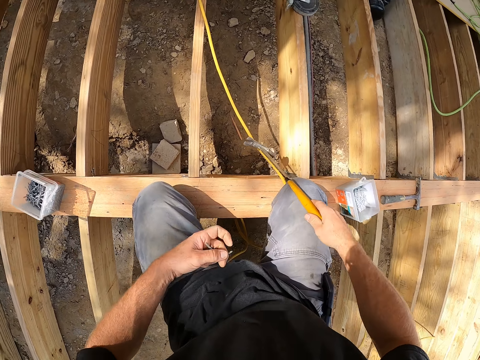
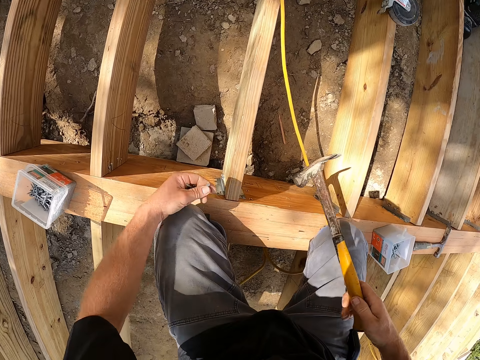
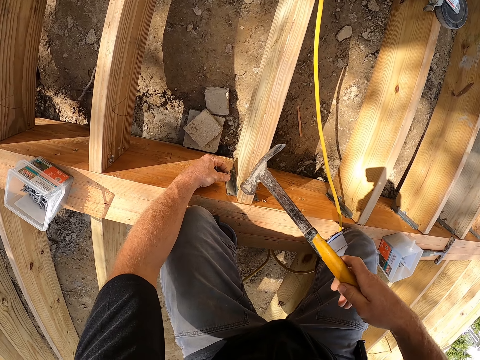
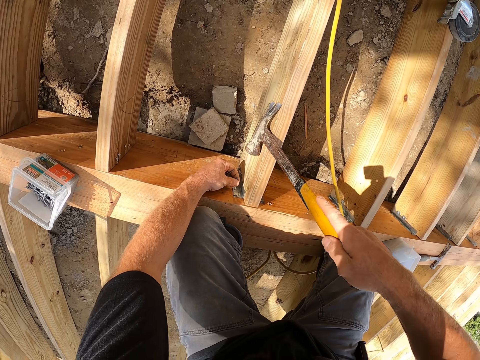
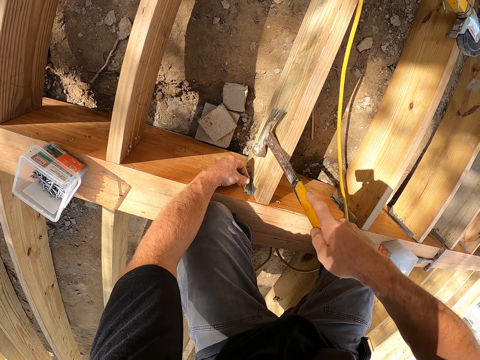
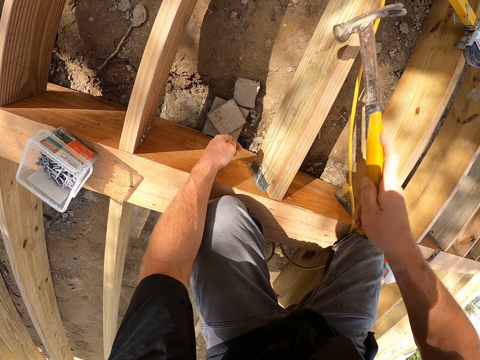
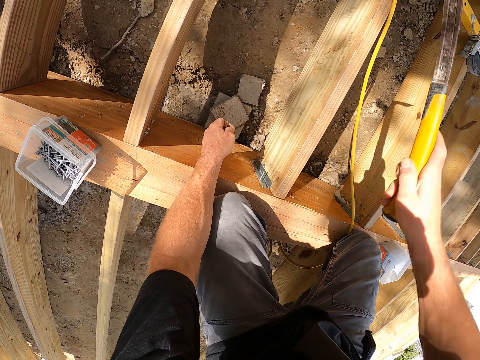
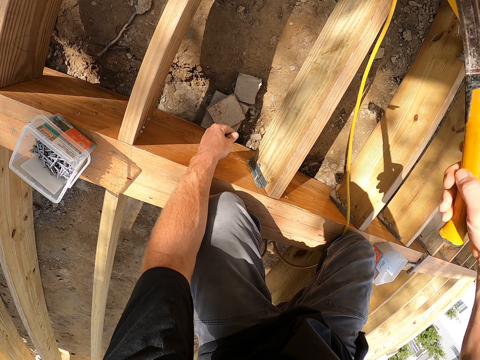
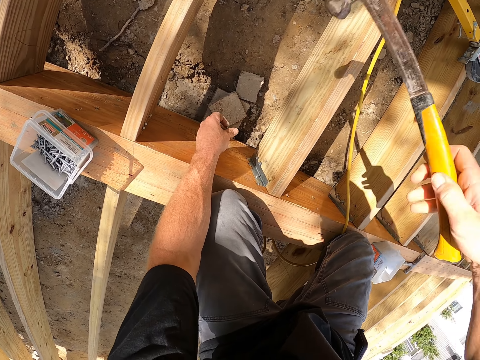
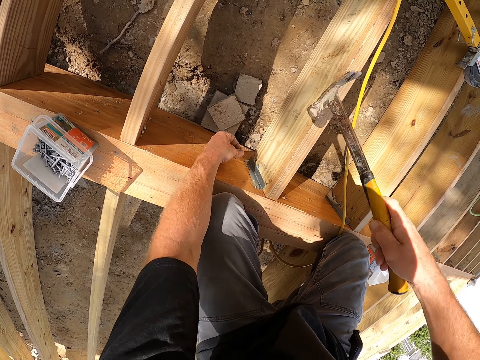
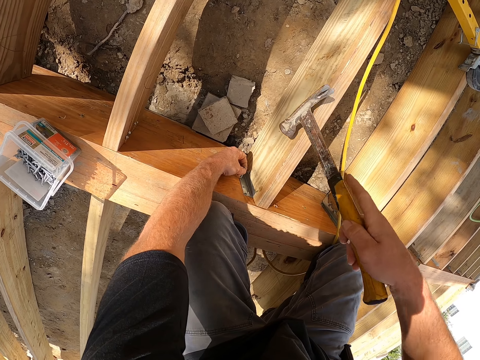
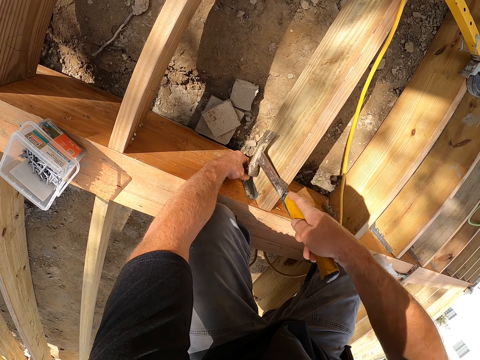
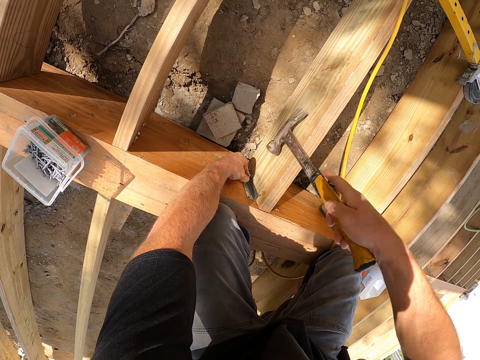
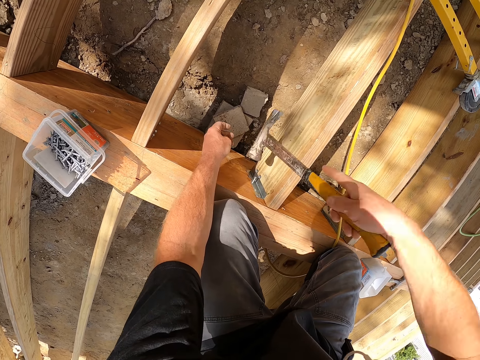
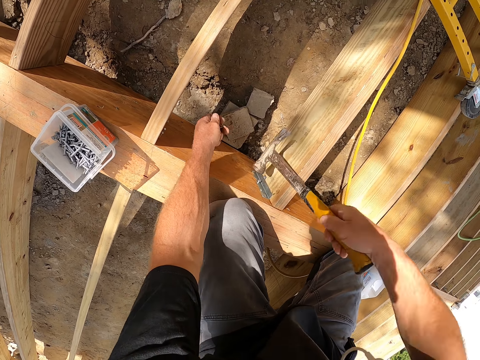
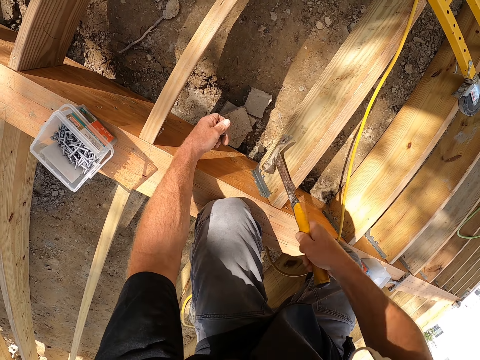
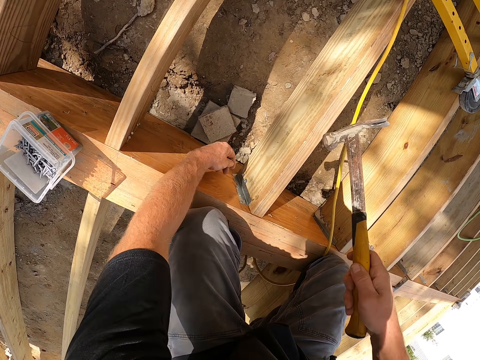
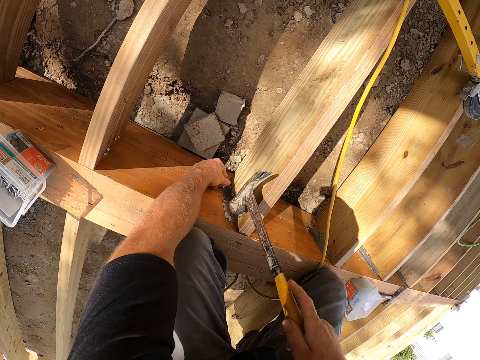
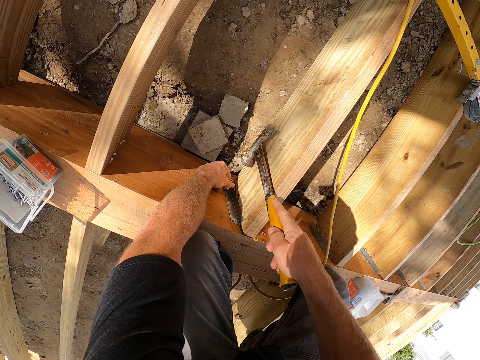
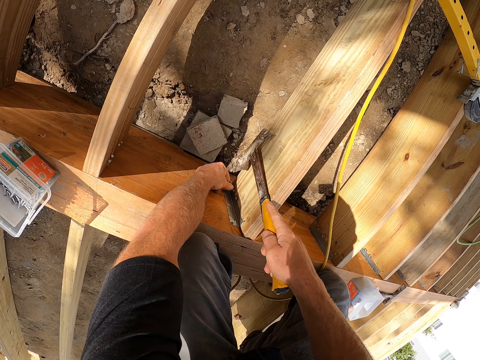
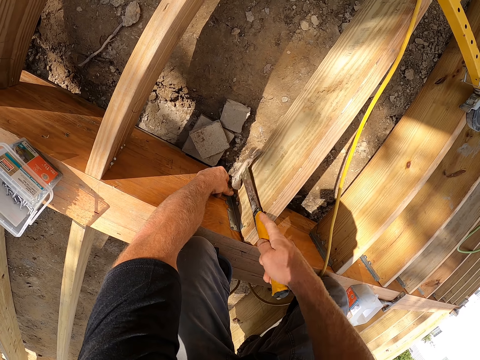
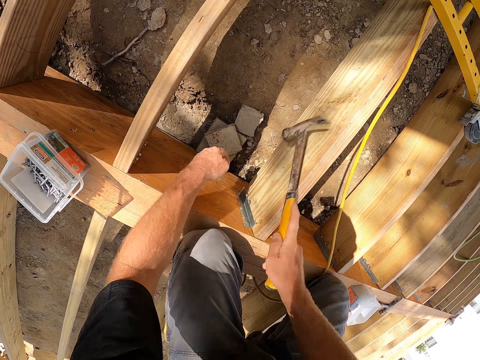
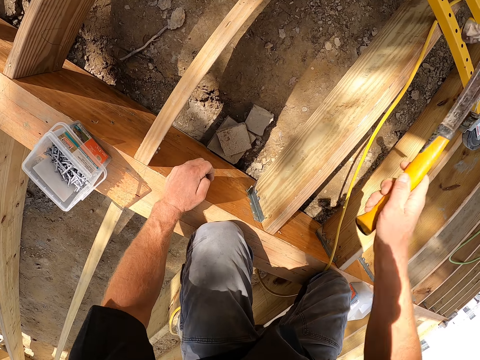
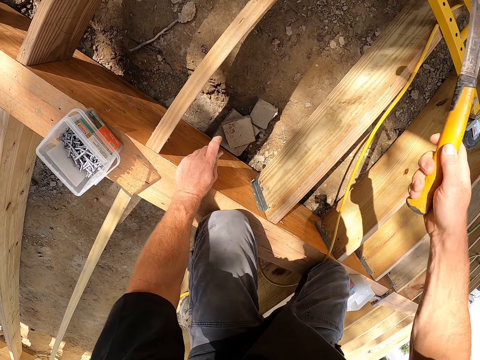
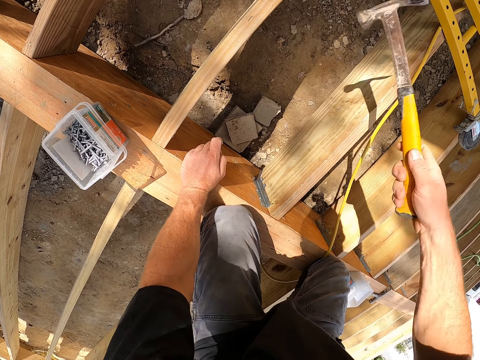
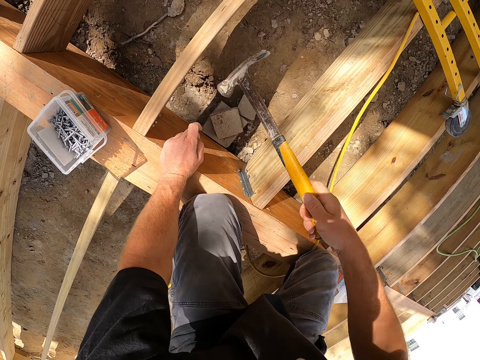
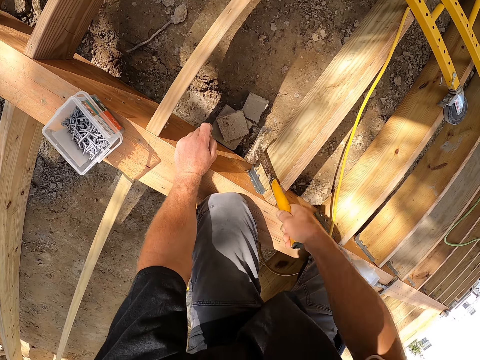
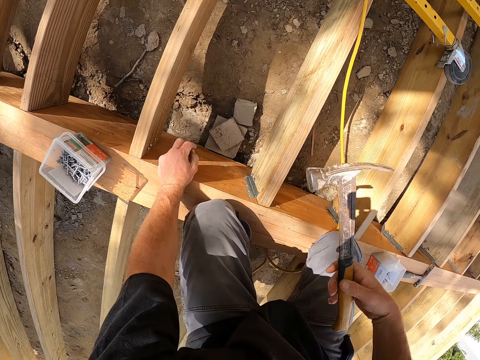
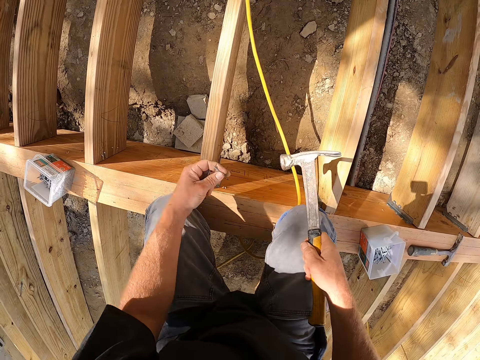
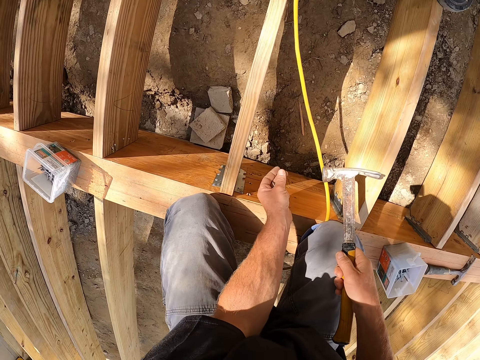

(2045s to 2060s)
The camera wearer hits the nail by hammer. They drive the nails into the joist hanger.

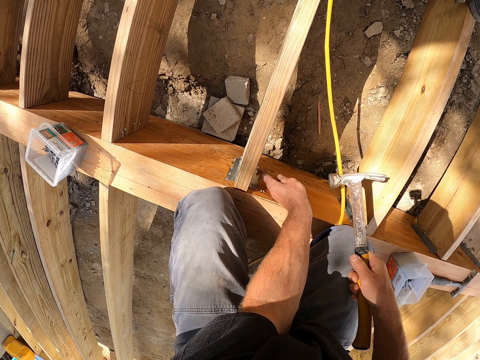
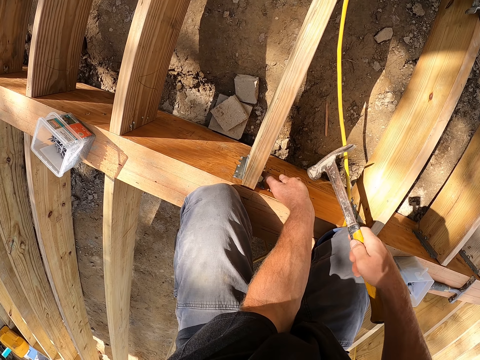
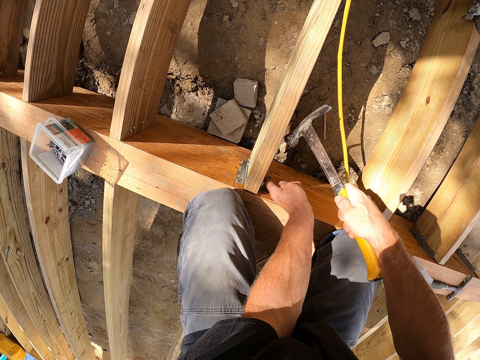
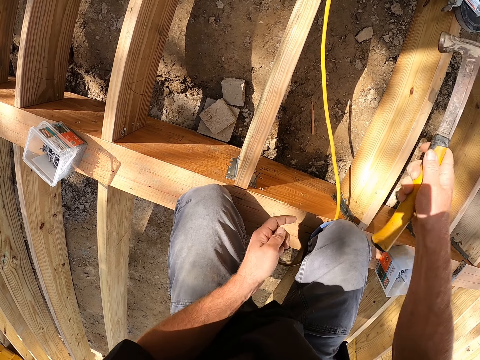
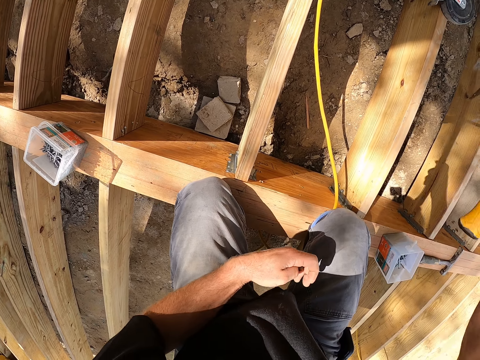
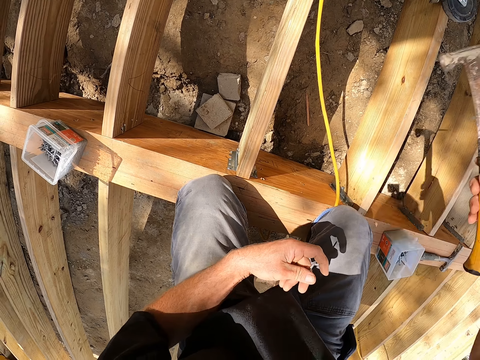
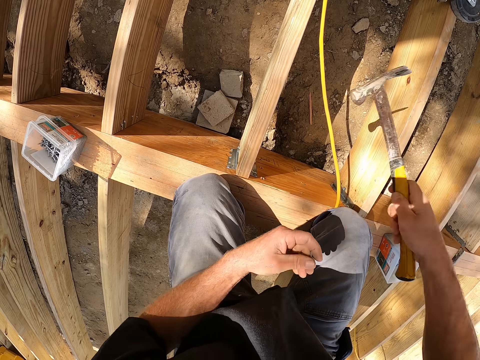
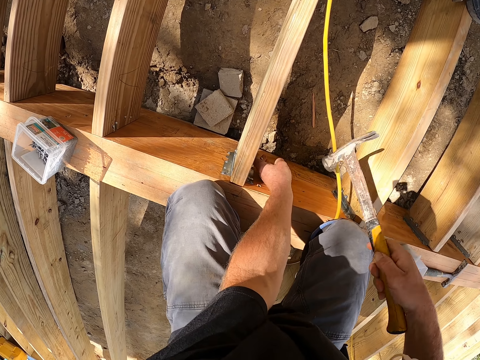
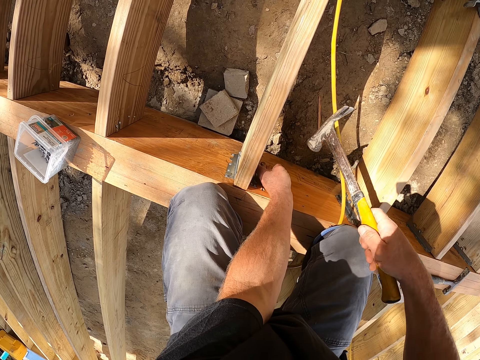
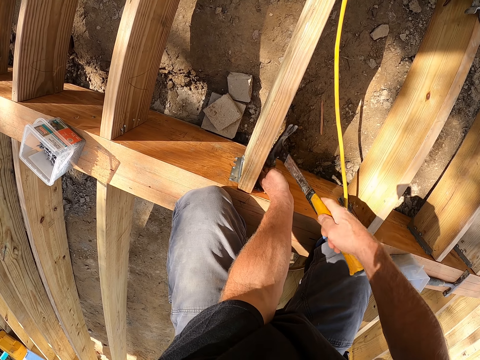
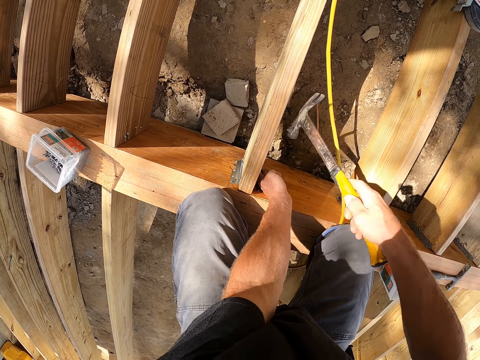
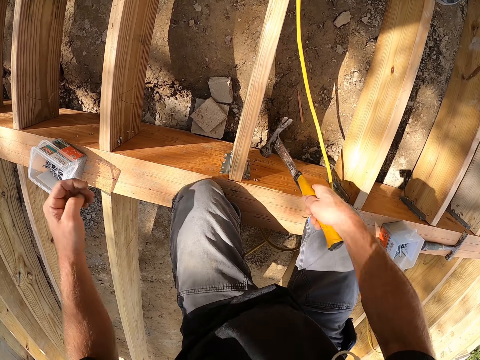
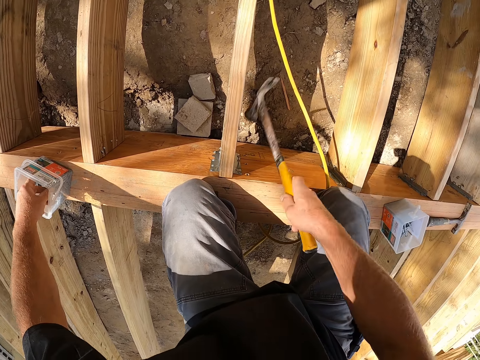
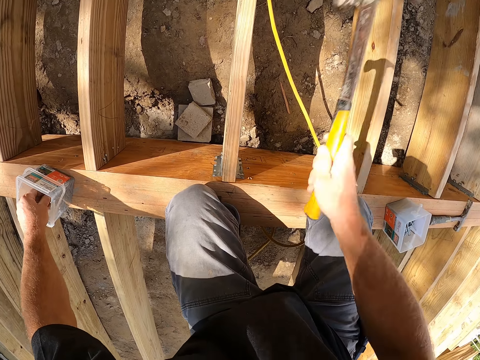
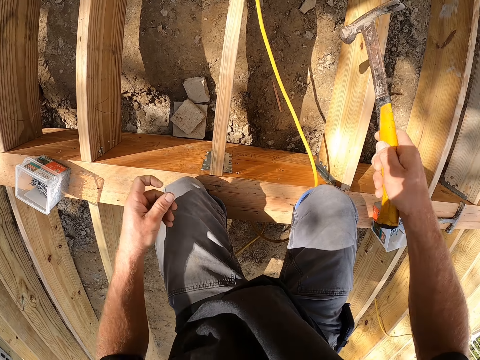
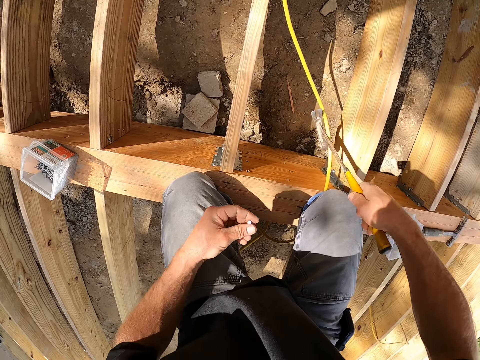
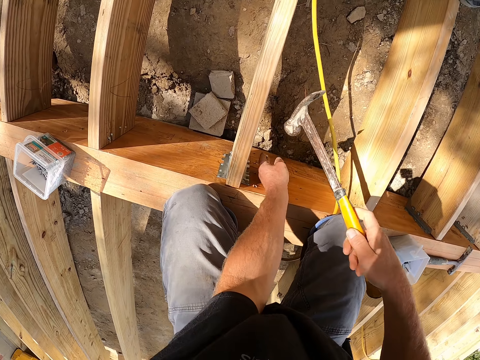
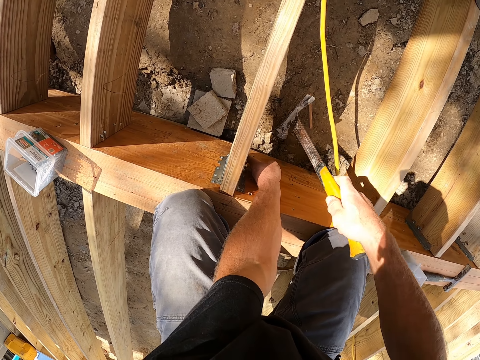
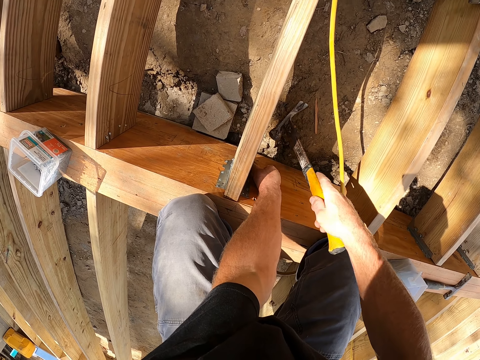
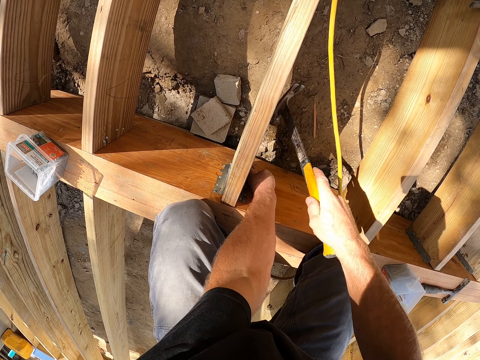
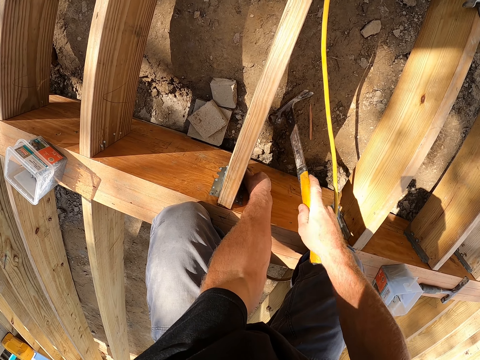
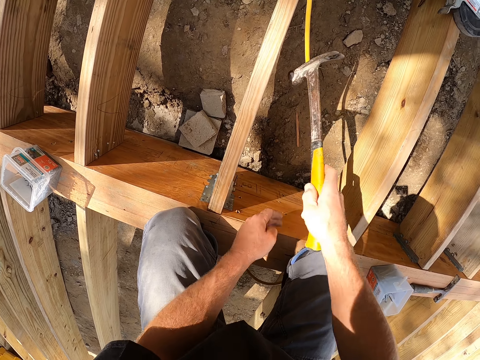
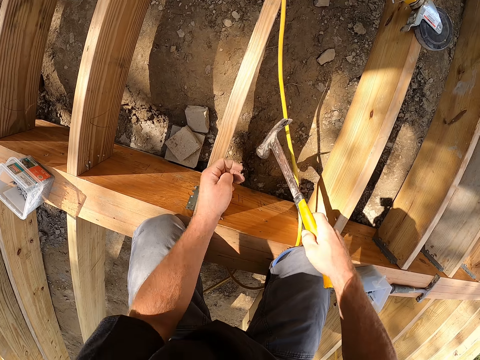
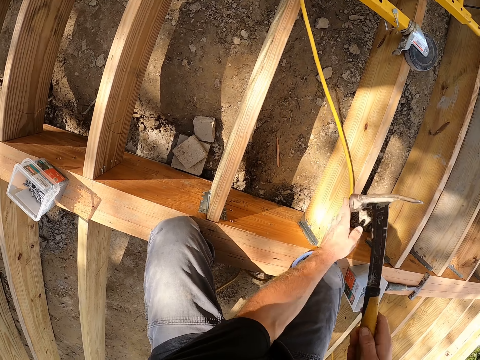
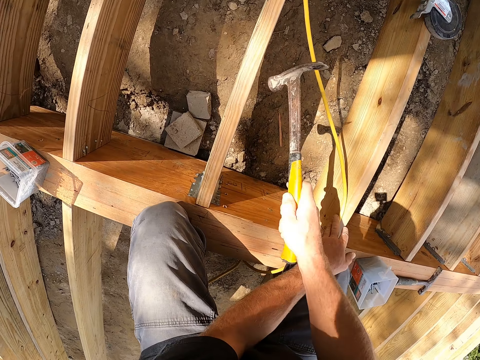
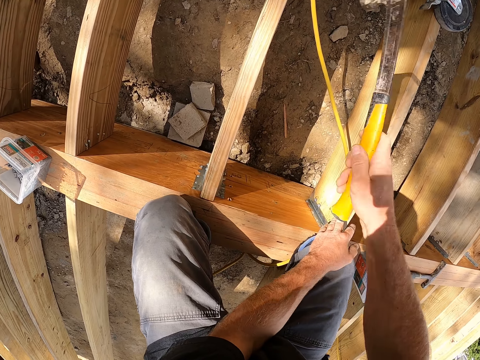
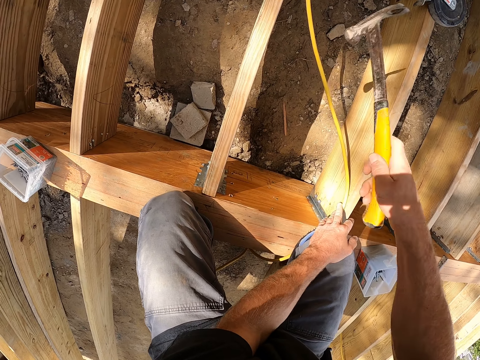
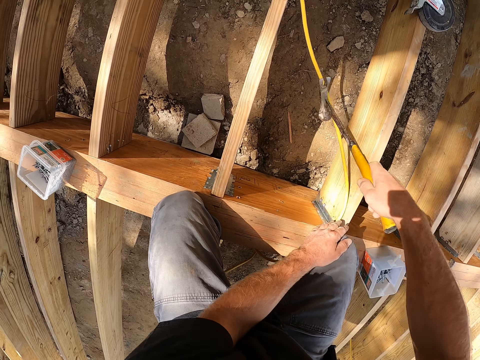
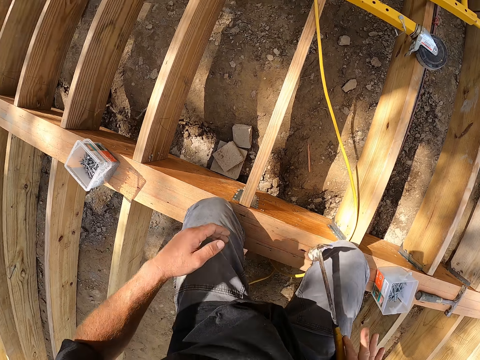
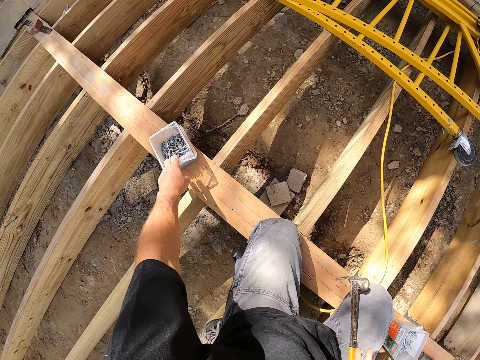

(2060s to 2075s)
The camera wearer picks a nail in a container and hits the nail by hammer. They move the rope string. They drive the nails into the joist hanger.
